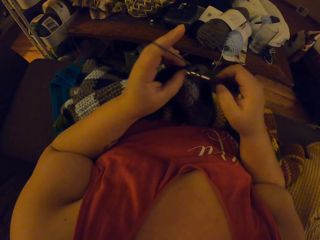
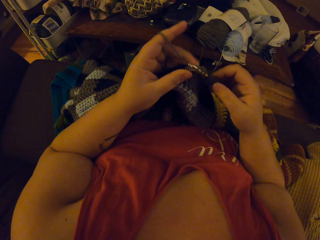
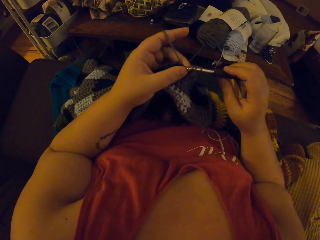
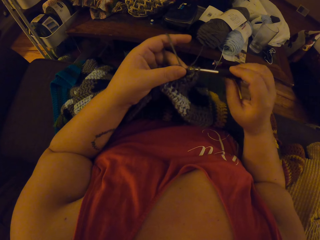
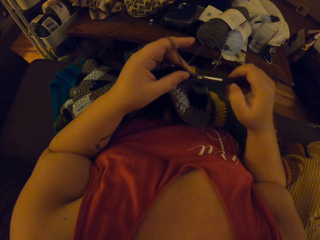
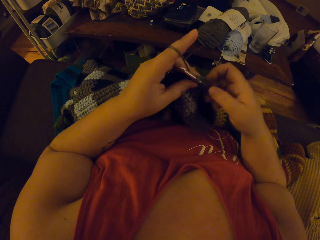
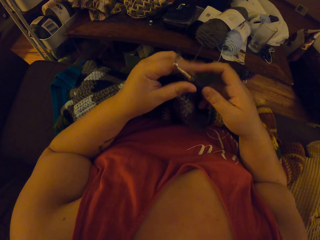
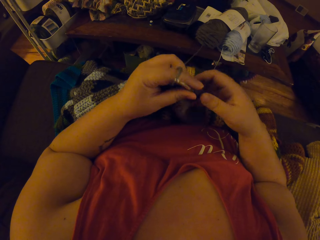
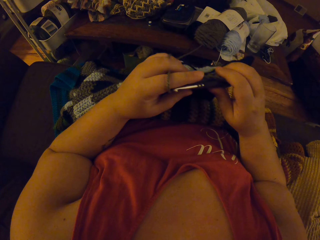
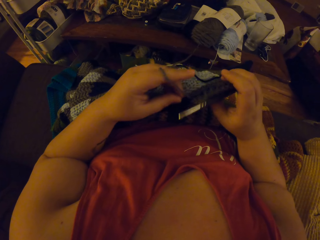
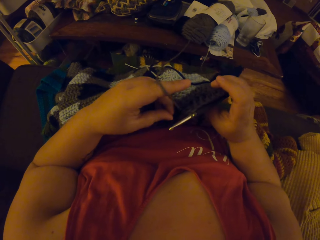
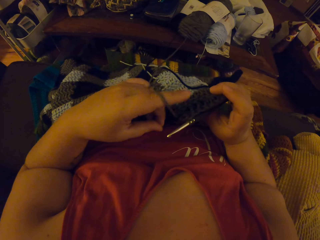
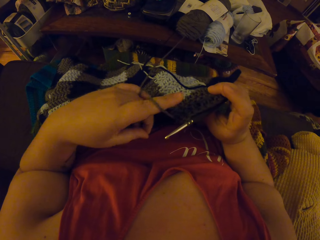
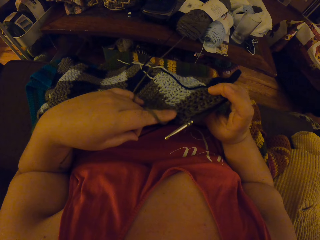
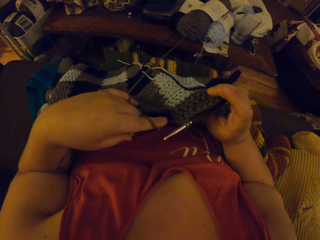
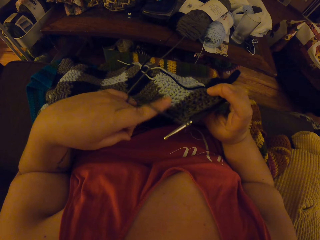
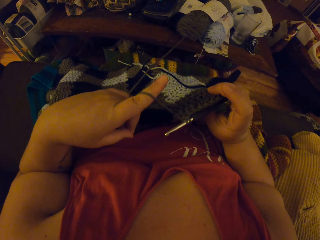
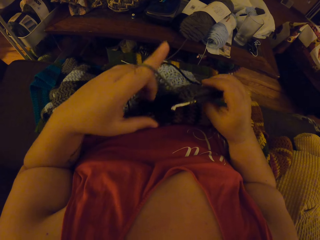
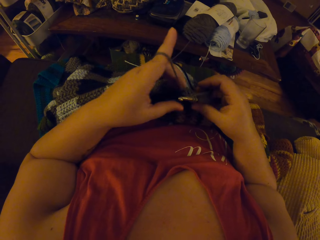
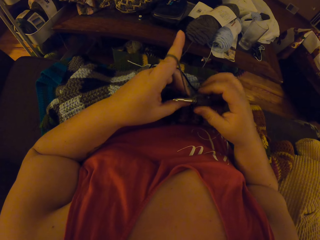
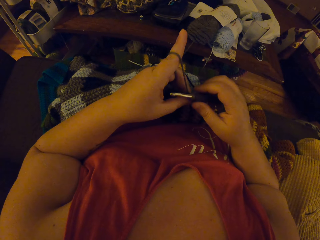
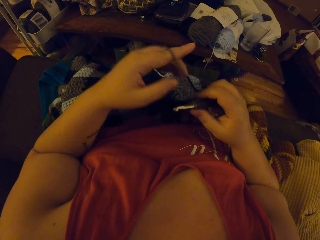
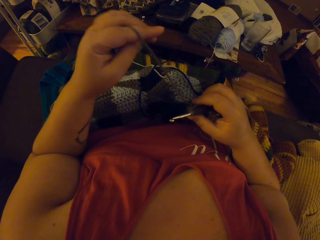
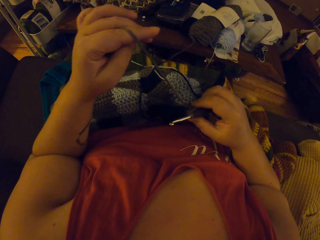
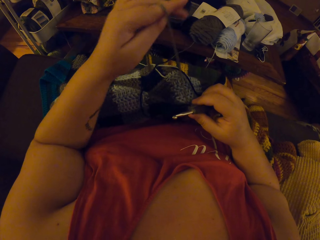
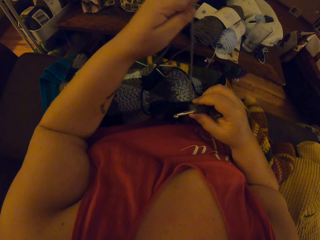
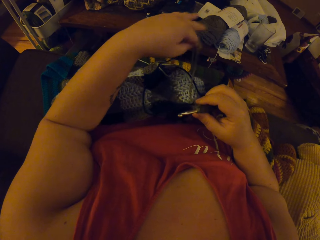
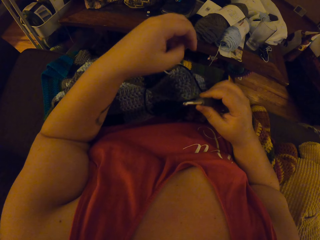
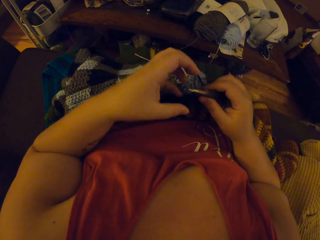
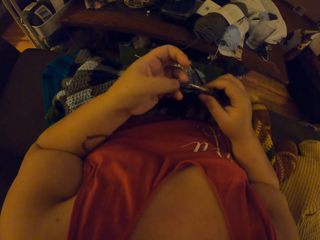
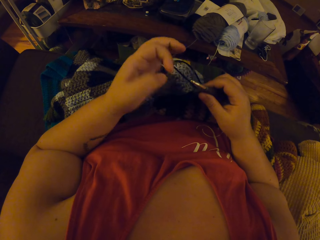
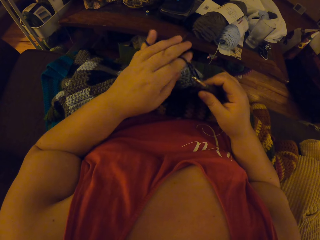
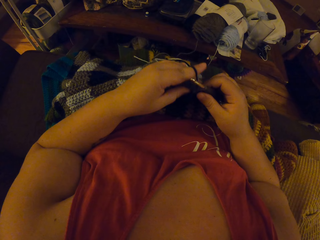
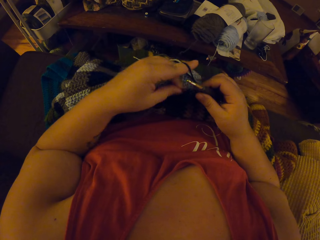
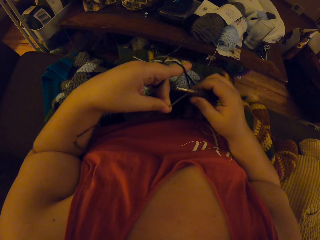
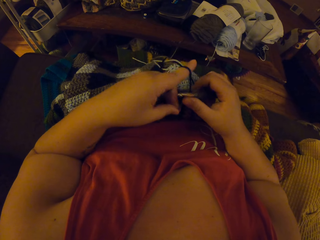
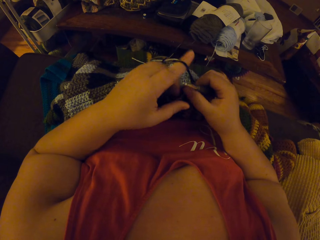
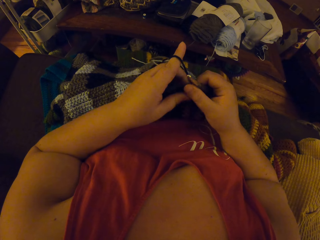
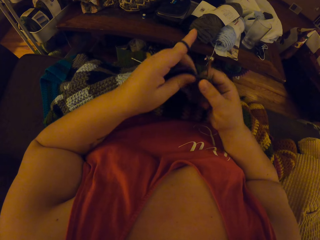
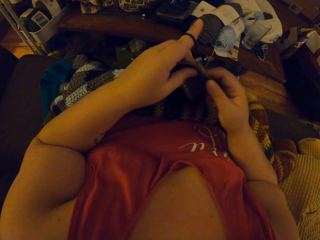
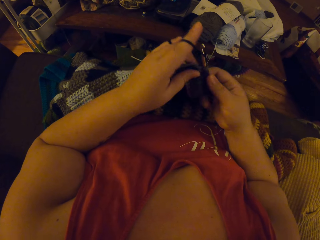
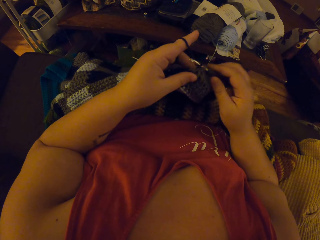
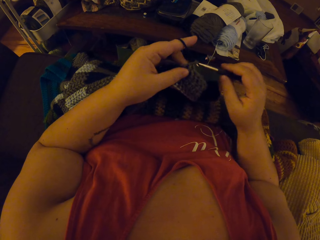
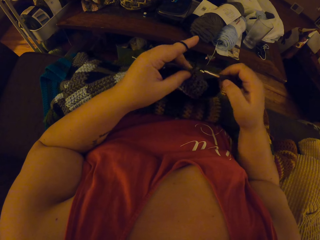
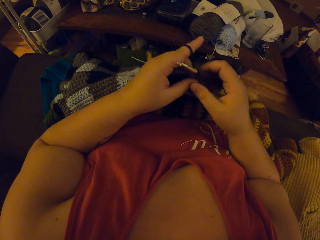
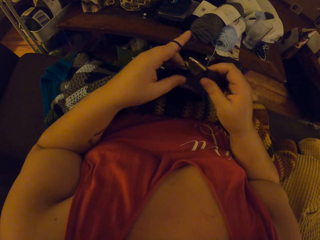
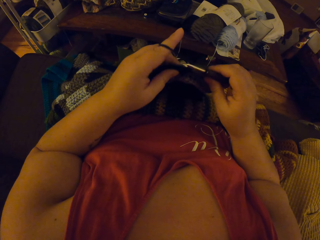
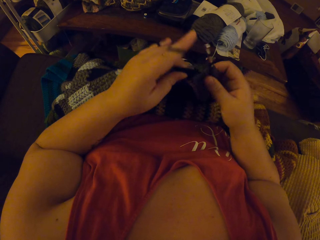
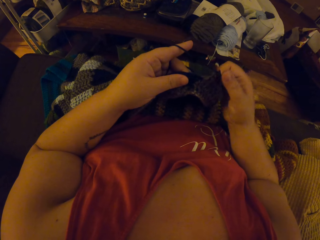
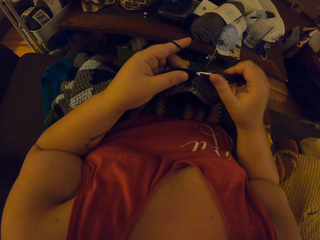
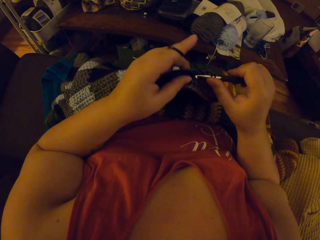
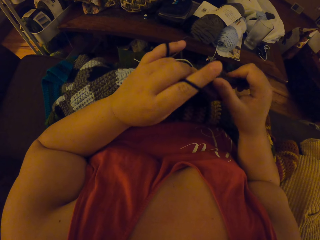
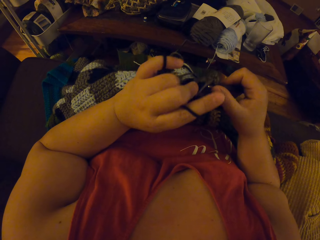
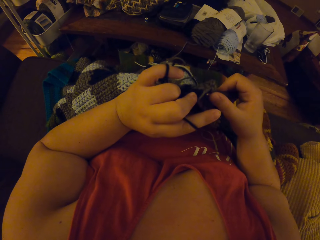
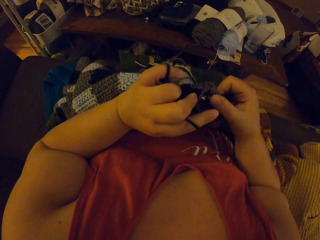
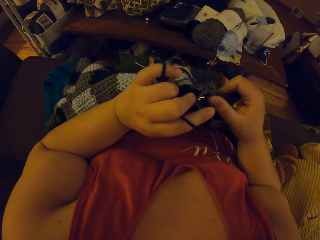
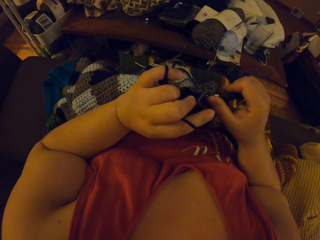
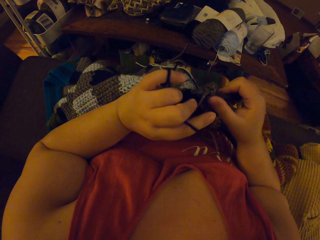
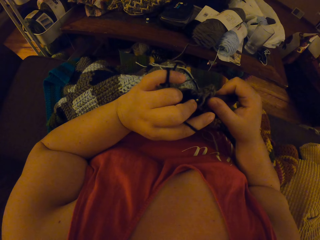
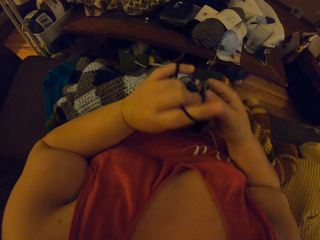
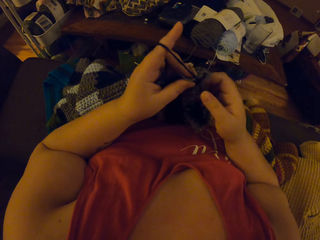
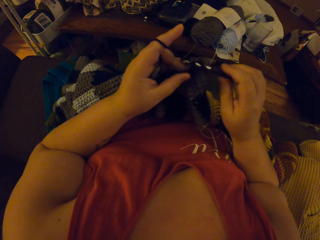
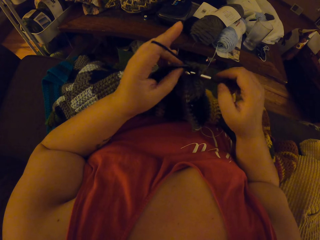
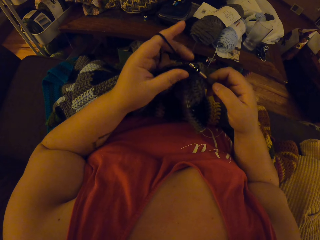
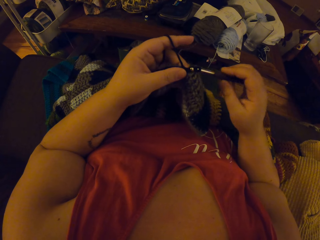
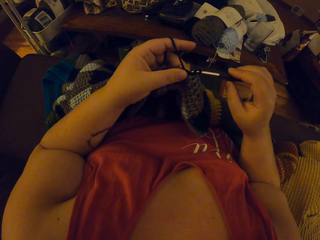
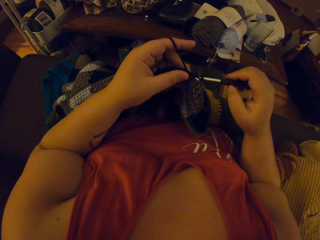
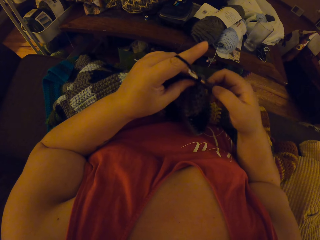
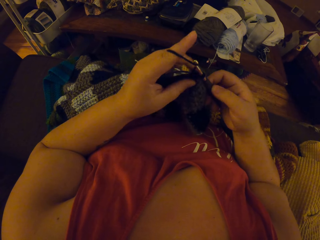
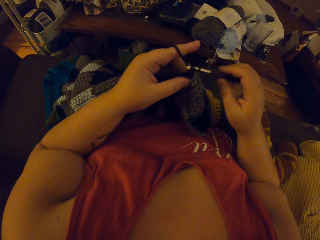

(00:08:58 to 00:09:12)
The camera wearer checks the edge of the crochet. She tightens the thread. She adjusts the yarn with her left hand. She rolls the thread on the fingers. She continues crocheting with the yarn.

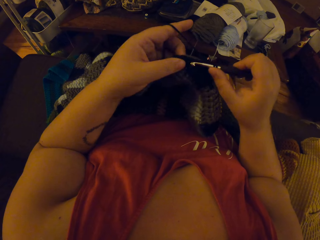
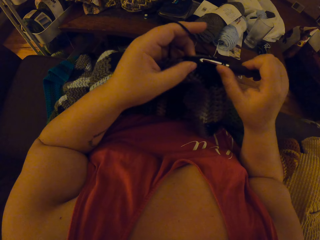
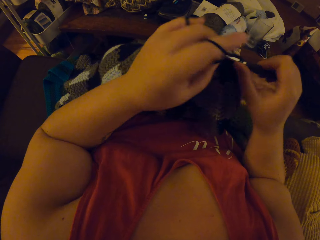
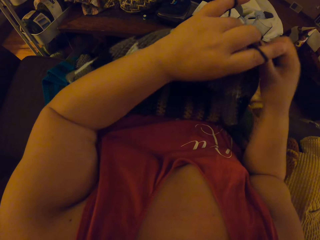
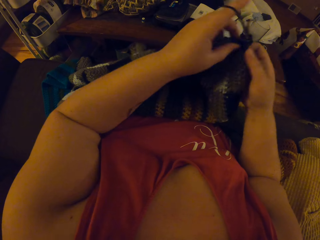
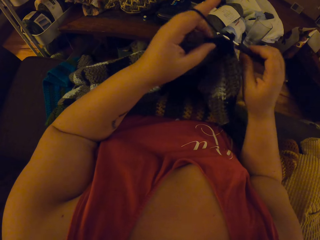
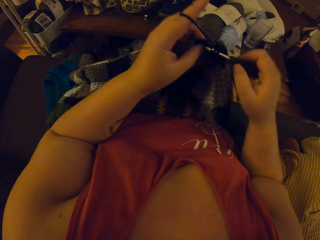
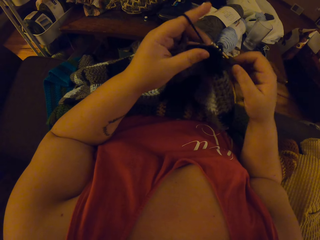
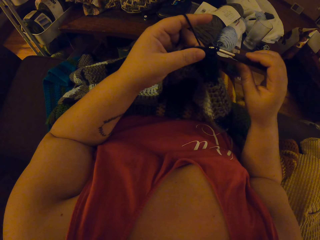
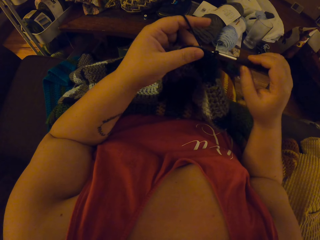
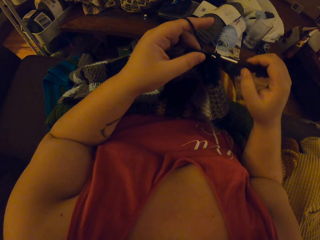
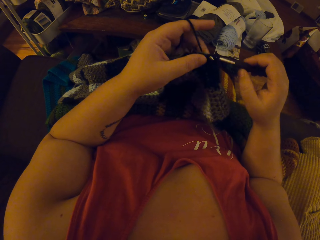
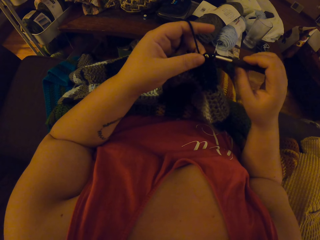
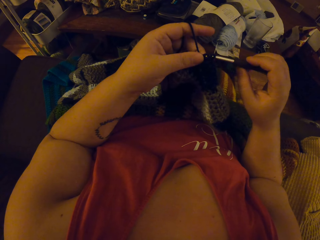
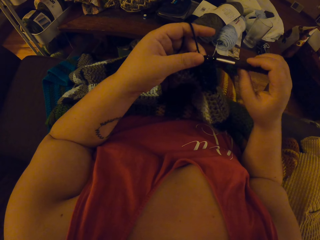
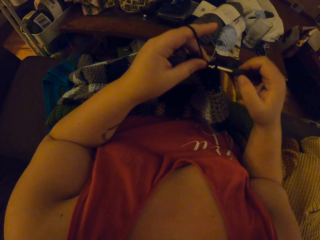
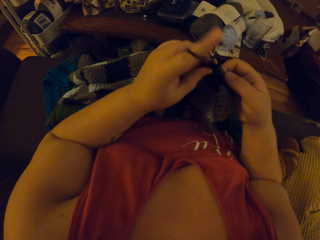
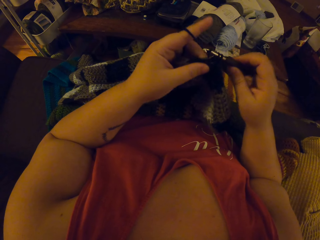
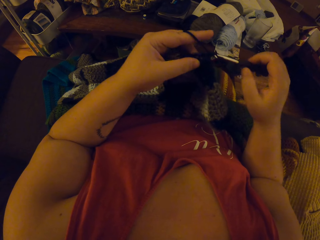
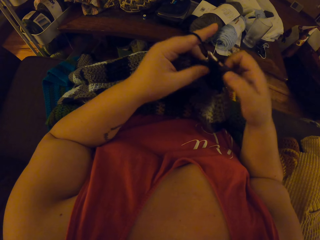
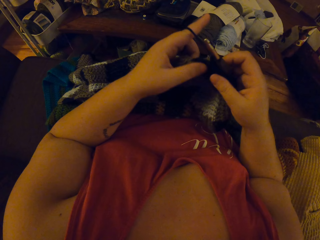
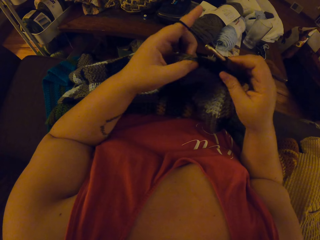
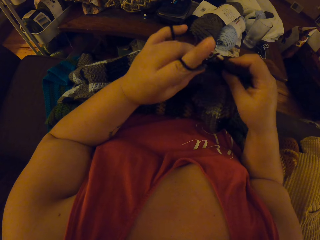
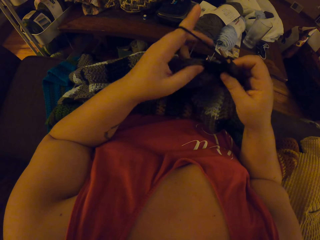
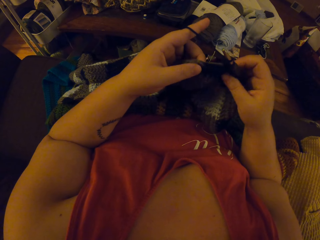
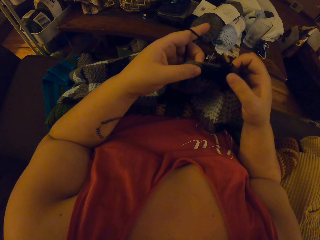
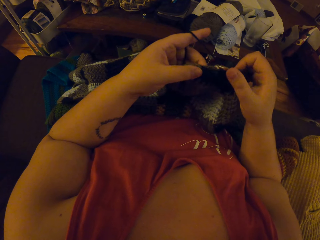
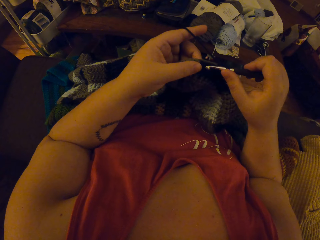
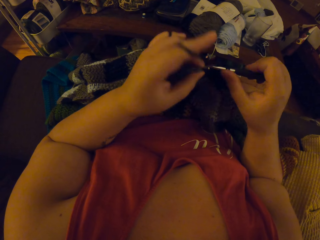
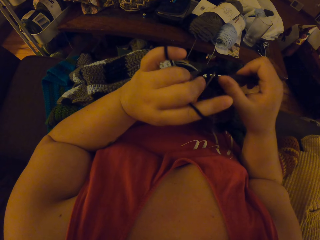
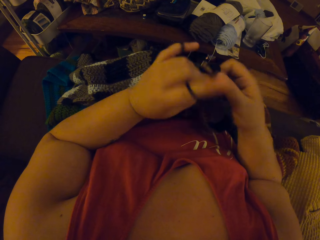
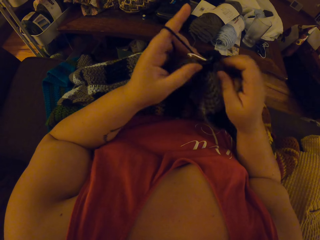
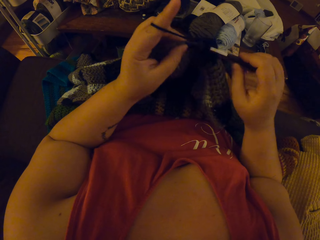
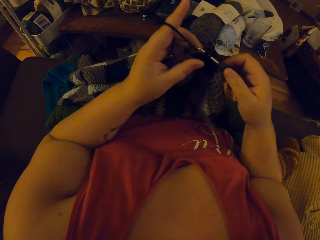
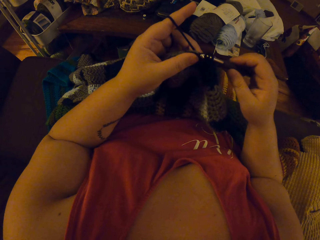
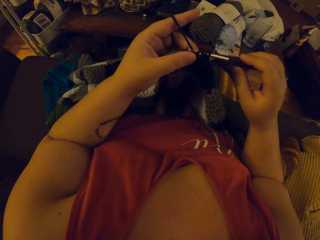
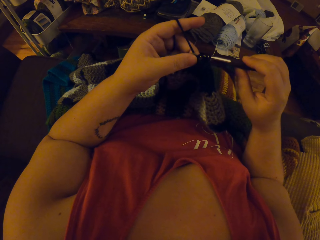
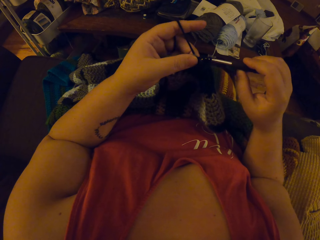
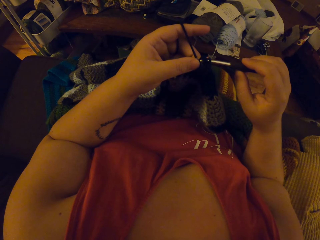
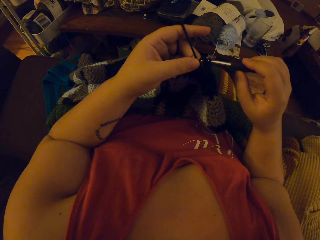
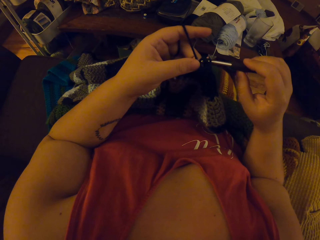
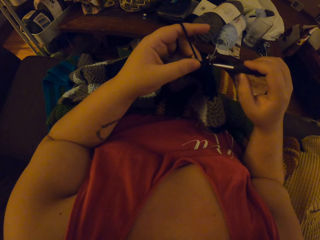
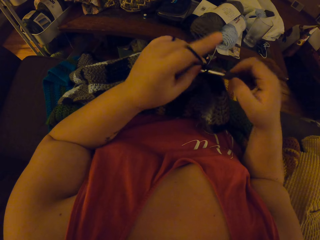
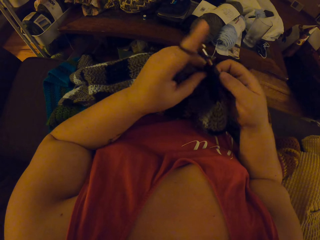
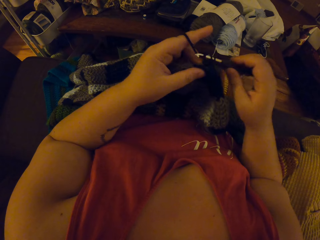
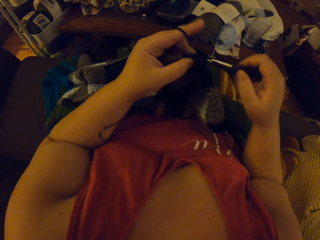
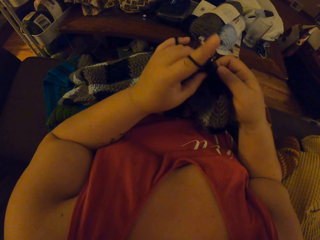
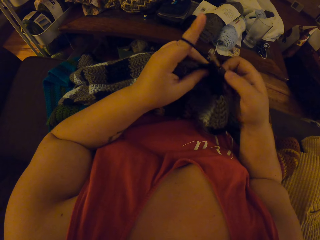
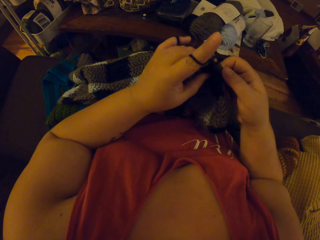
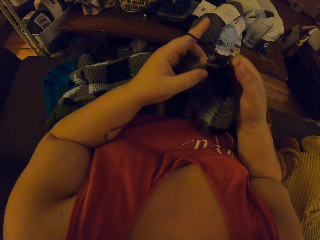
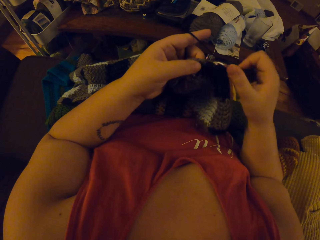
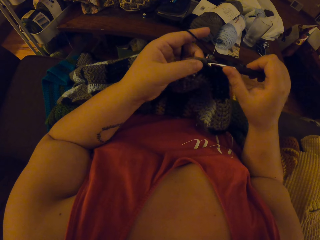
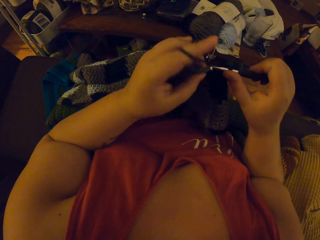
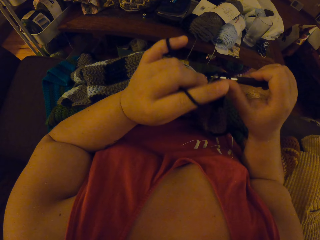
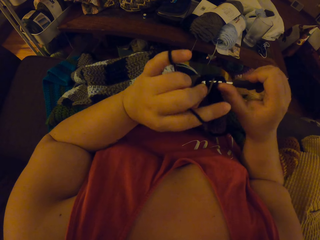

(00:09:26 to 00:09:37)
The camera wearer lifts the fabric. They continue weaving.
